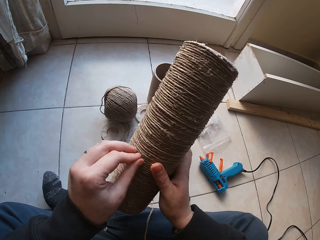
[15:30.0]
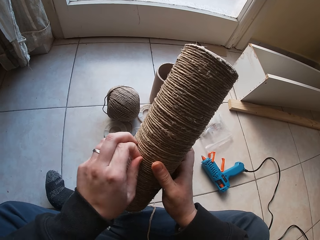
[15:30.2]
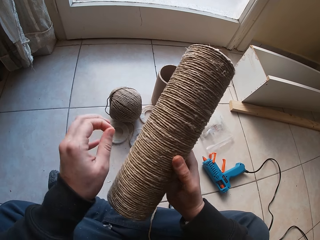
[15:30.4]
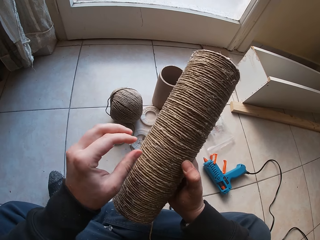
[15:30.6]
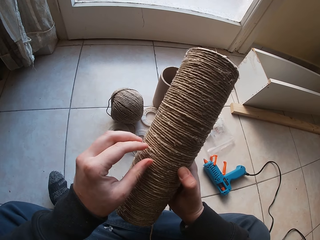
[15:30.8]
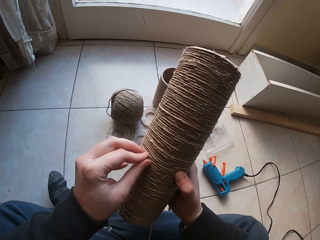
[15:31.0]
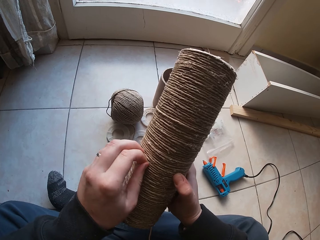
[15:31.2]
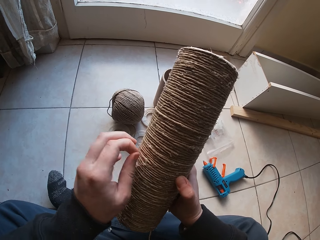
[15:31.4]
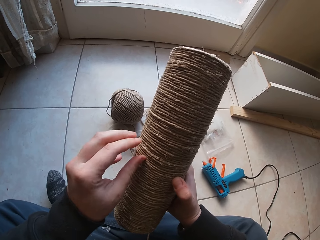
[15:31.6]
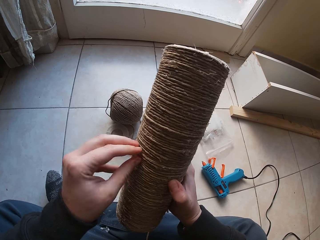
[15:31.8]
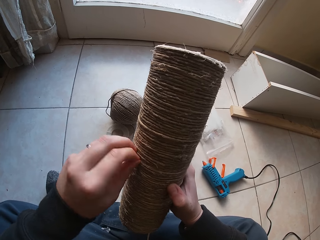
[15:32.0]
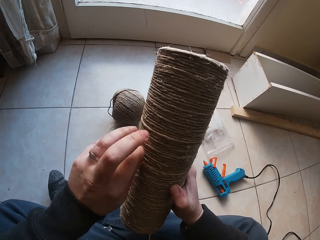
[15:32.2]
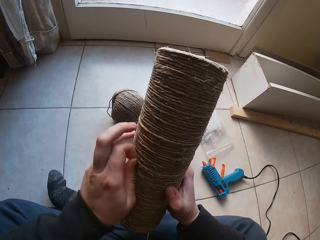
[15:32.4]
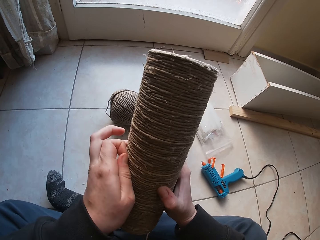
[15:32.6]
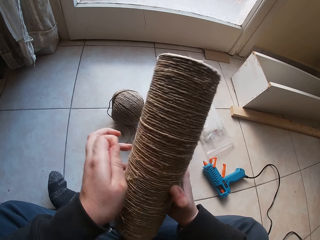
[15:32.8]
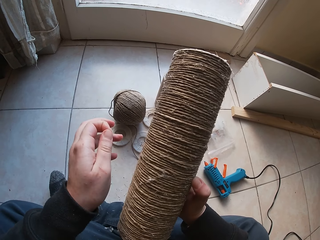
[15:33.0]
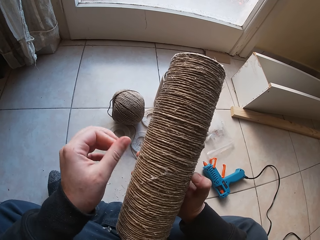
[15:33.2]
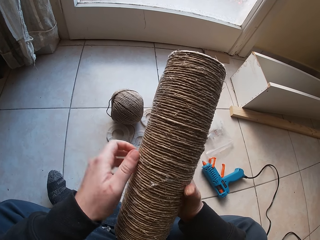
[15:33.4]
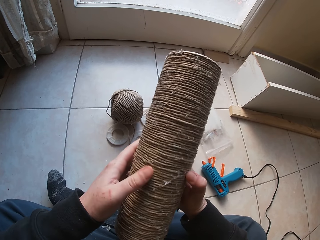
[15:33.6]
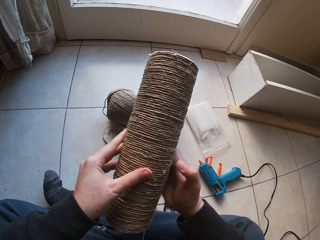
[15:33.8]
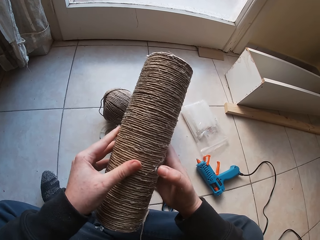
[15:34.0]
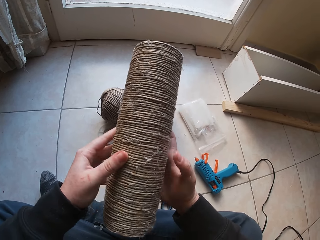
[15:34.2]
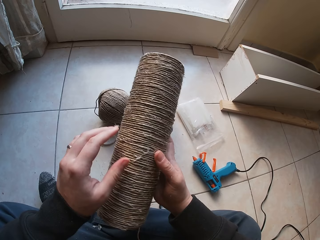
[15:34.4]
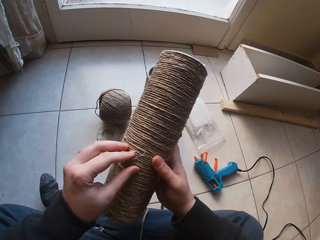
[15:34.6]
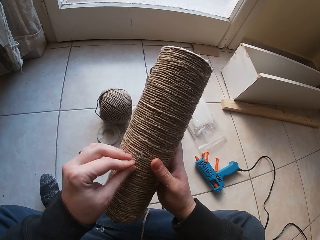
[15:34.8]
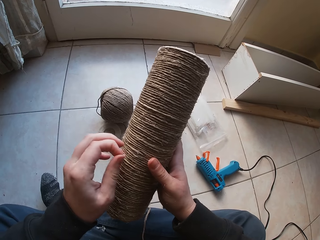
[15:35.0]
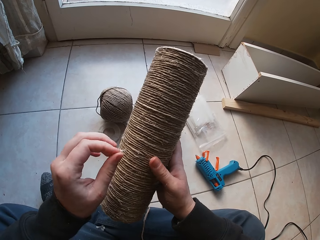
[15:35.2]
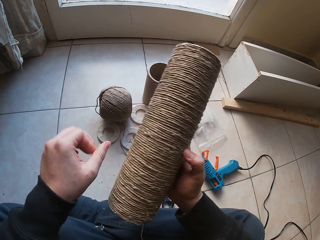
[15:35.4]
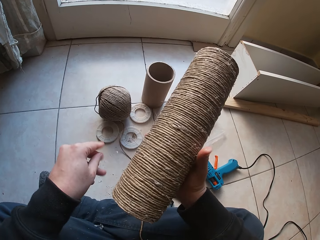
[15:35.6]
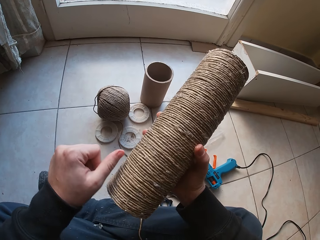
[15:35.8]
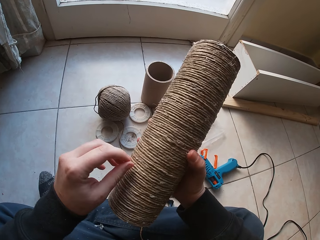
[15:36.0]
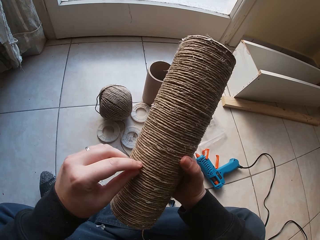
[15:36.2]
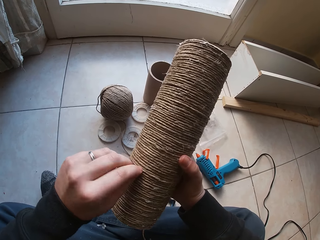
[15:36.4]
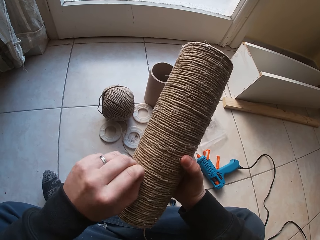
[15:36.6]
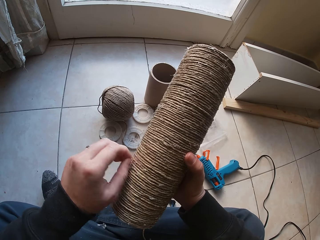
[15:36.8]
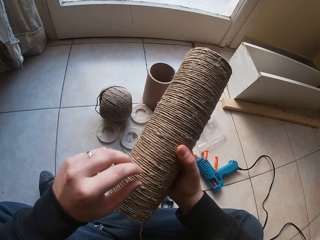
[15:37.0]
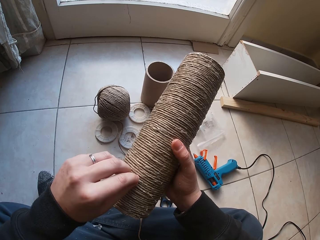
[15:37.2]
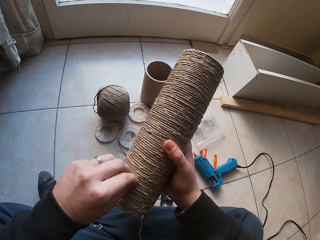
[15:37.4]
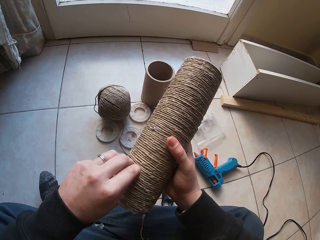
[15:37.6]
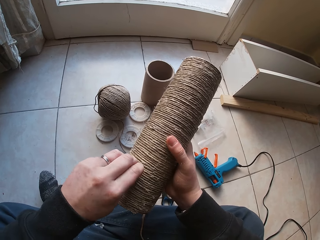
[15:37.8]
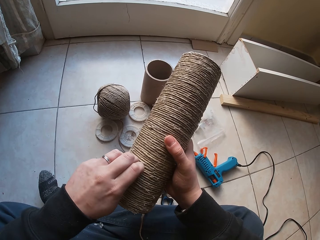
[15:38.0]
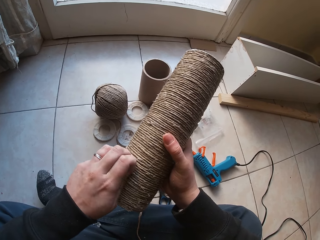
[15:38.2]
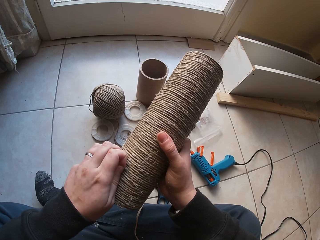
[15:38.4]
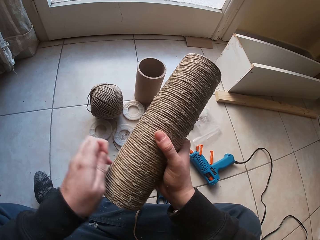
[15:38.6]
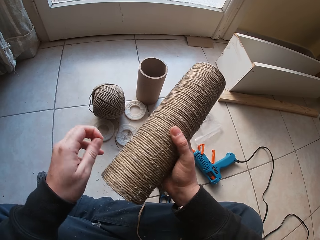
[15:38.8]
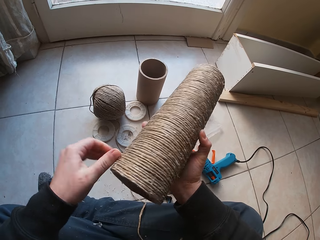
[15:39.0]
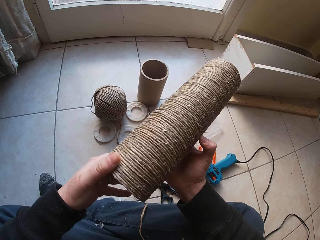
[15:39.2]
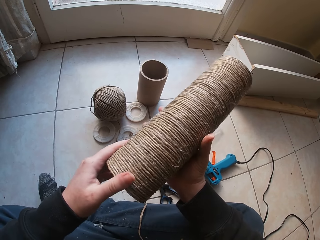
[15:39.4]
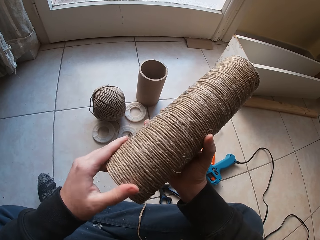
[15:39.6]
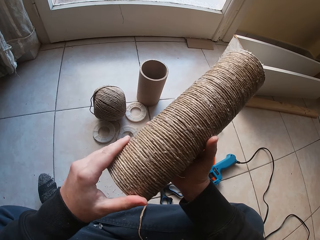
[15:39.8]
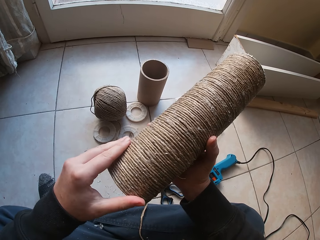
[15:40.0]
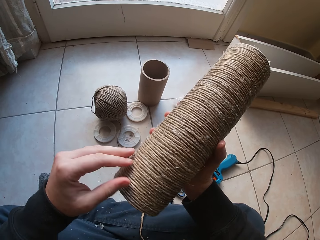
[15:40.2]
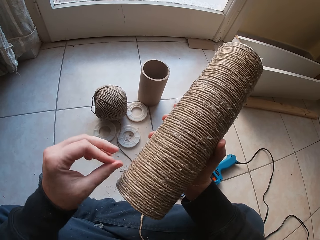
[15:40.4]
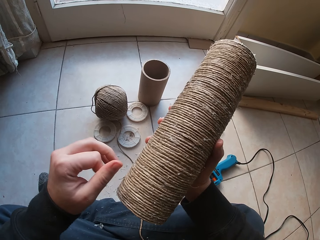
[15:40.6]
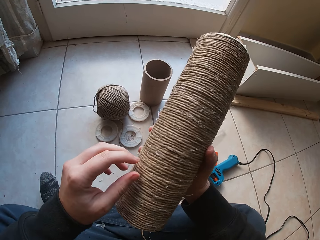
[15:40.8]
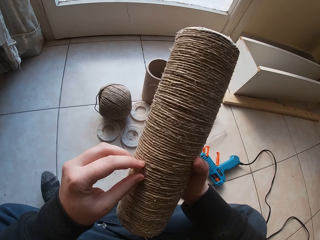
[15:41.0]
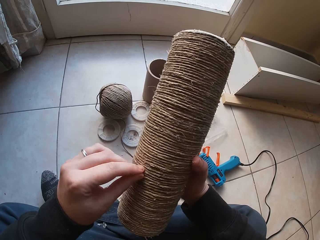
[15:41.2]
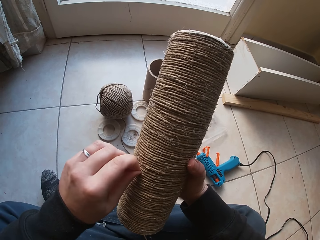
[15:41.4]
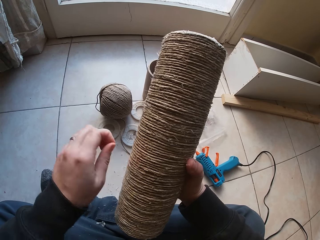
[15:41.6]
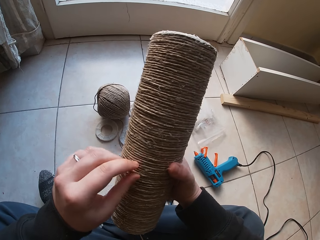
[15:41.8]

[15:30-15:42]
The camera wearer touches the rope repeatedly.

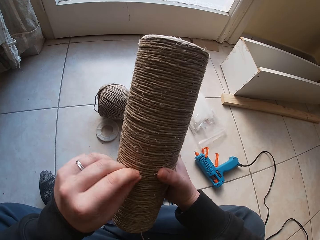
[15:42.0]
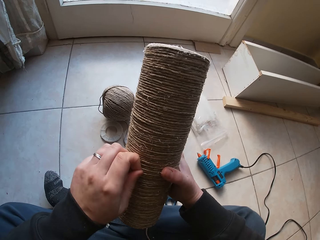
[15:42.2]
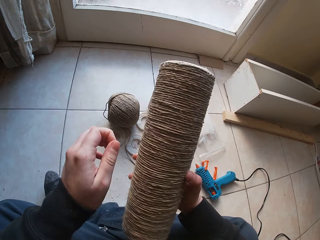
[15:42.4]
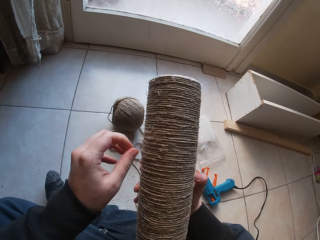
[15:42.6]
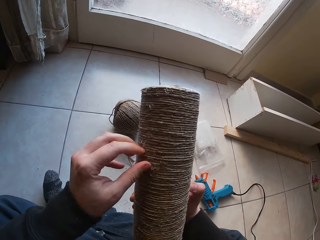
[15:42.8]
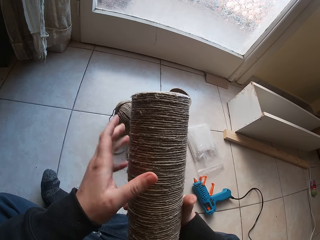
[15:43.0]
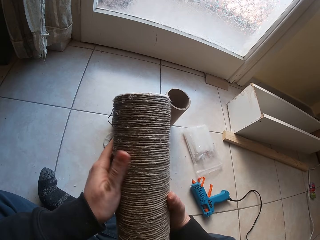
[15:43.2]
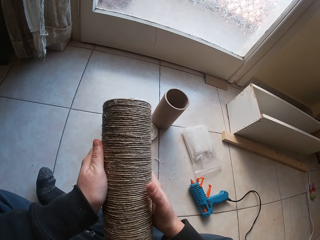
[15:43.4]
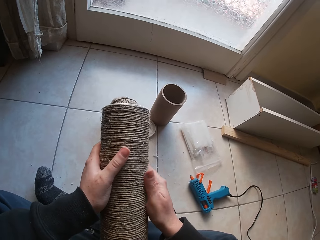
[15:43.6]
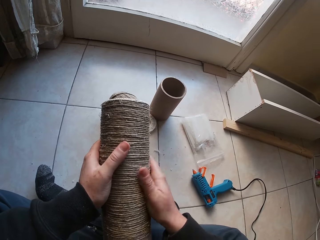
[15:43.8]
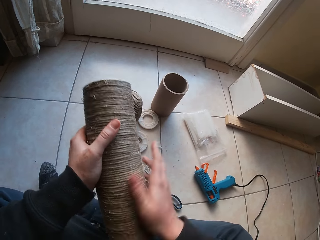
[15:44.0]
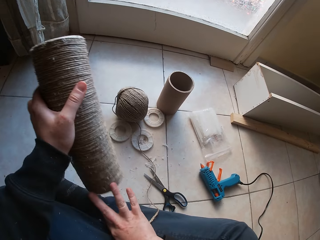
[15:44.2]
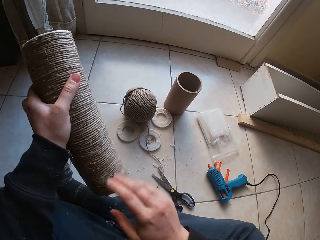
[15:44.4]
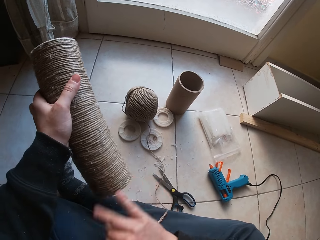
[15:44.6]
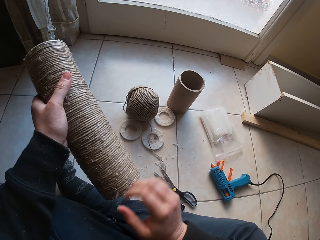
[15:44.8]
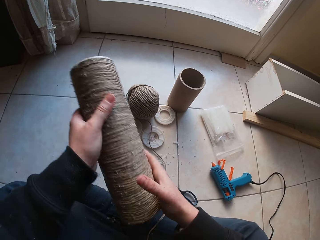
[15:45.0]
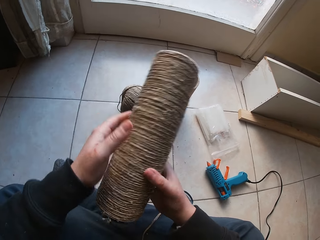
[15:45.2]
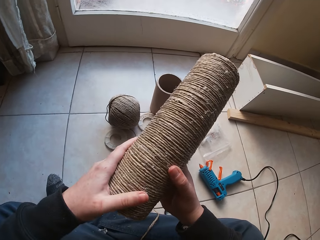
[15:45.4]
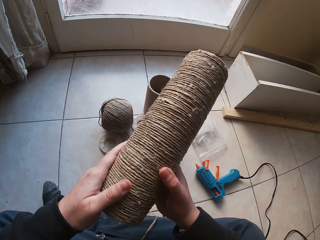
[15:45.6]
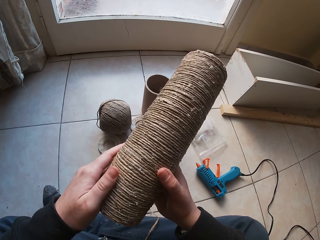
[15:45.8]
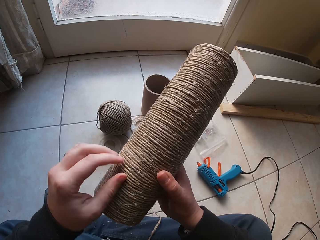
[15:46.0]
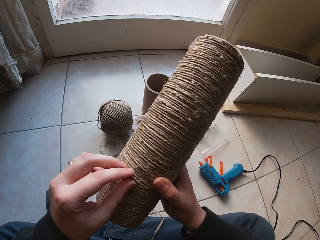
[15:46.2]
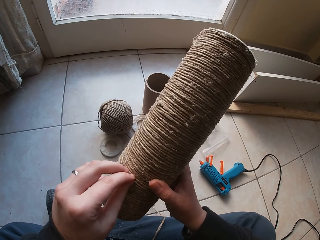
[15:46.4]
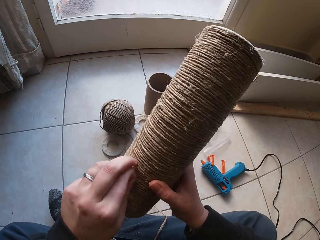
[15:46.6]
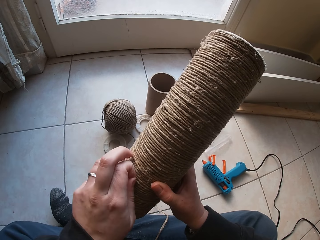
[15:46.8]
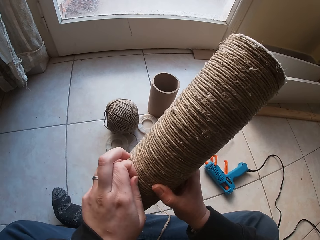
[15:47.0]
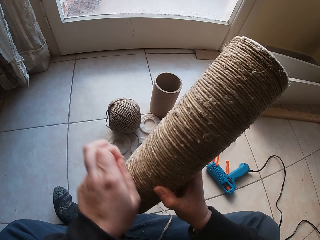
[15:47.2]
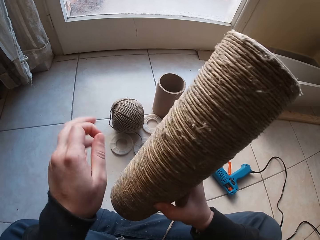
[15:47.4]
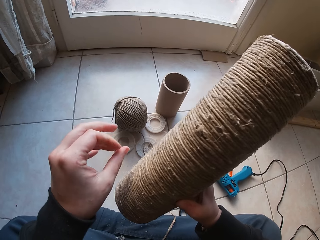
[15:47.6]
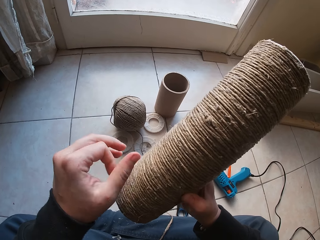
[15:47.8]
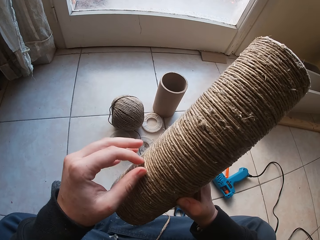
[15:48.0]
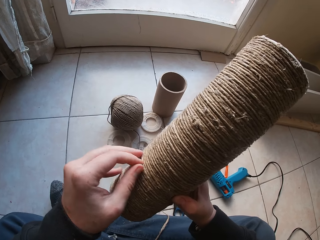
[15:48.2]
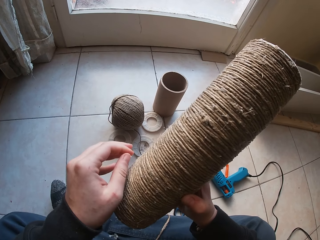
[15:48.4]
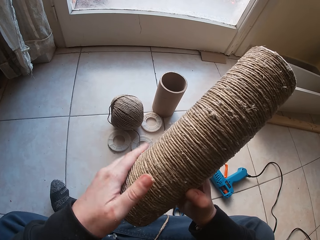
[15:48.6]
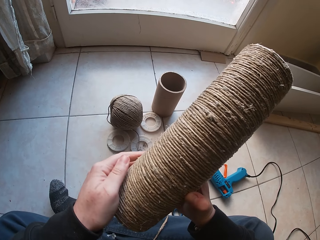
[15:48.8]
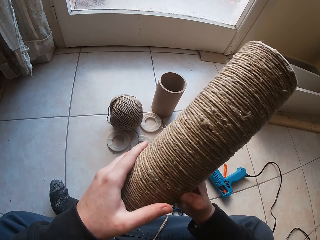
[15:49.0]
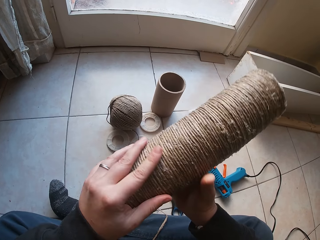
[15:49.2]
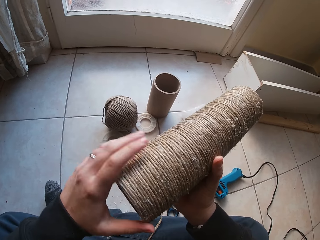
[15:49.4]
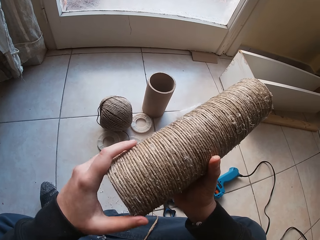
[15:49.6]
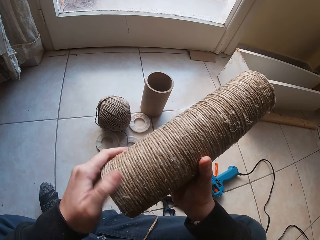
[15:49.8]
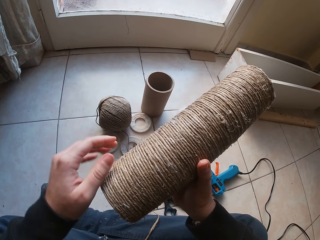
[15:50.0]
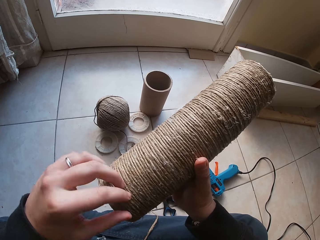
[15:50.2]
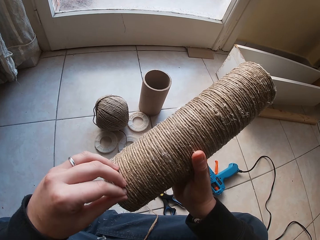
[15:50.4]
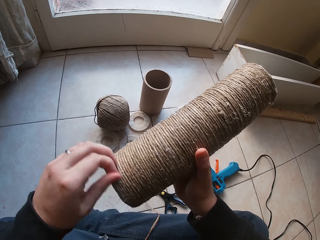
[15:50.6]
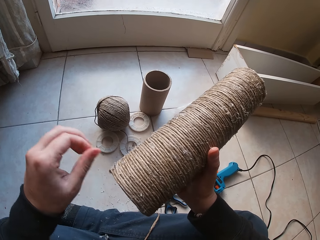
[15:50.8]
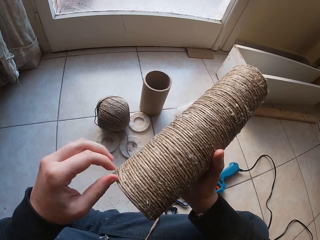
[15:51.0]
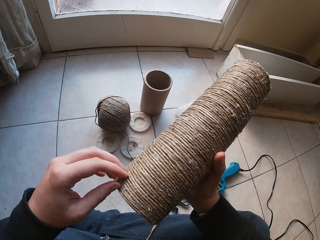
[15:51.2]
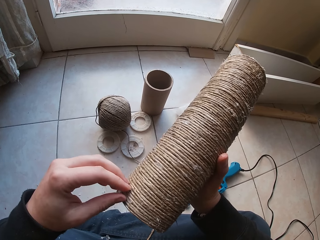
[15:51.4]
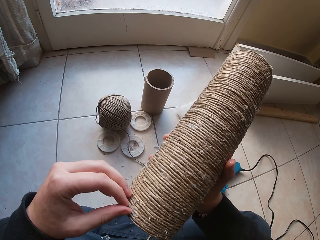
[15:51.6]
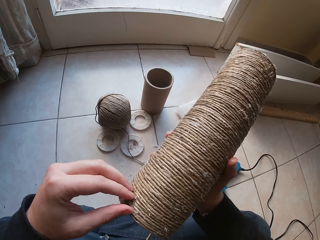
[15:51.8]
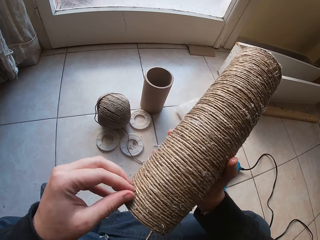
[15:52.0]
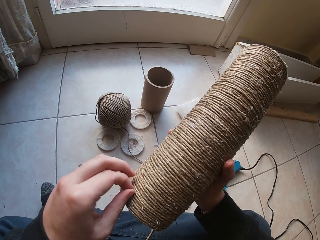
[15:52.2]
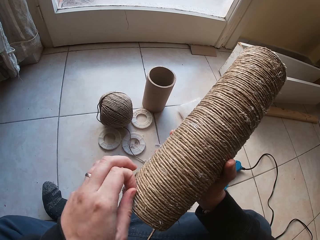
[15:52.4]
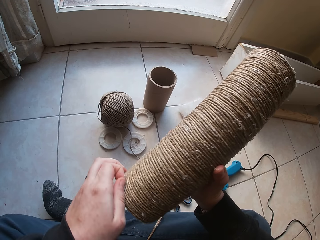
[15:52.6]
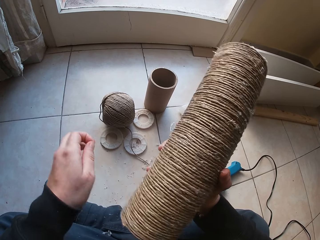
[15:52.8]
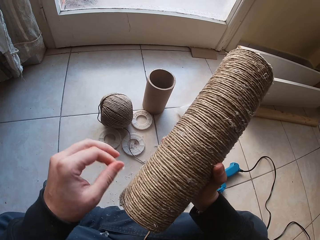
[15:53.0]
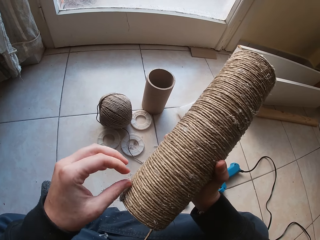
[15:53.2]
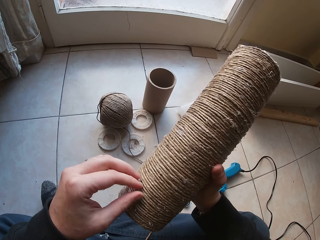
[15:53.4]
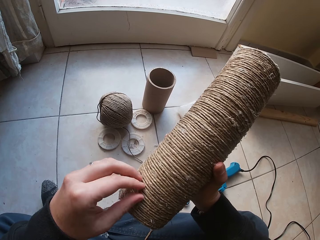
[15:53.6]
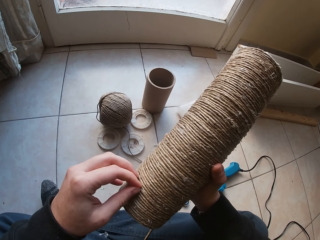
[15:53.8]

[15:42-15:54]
The camera wearer touches the rope. She touches the rope again. She holds the twined cardboard tube with her left hand. She dusts wax off the twined cardboard tube with her right hand. She touches the rope. She passes the twined cardboard tube in her left hand to her right hand. She removes wax on the twined cardboard tube with her left hand. She touches the rope repeatedly. She plucks the loose yarns.
